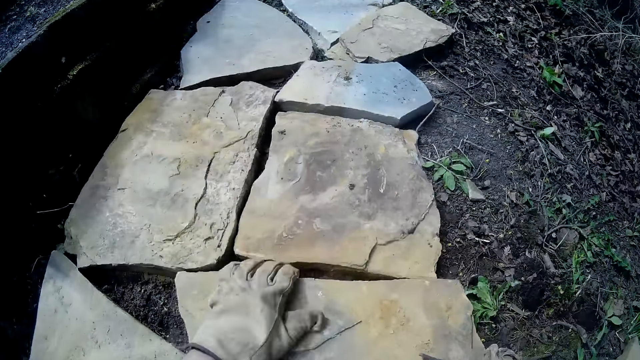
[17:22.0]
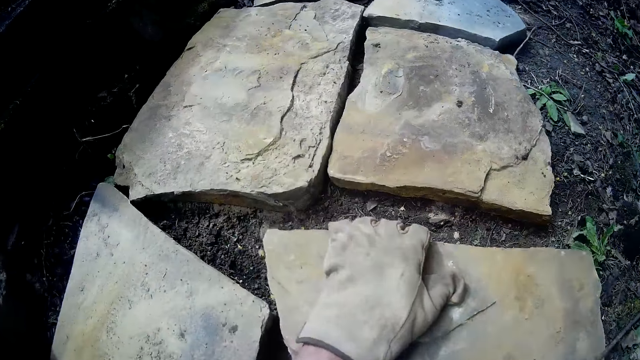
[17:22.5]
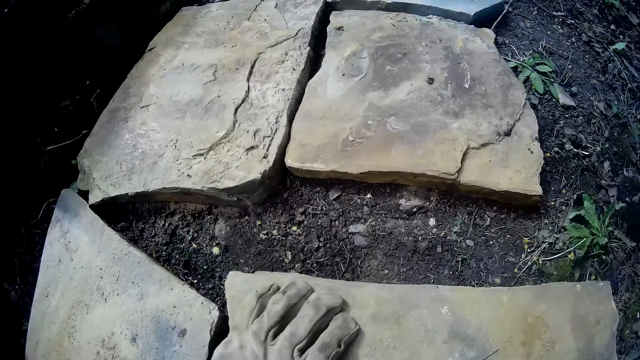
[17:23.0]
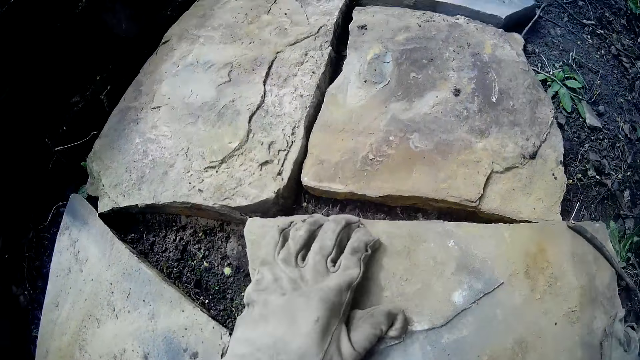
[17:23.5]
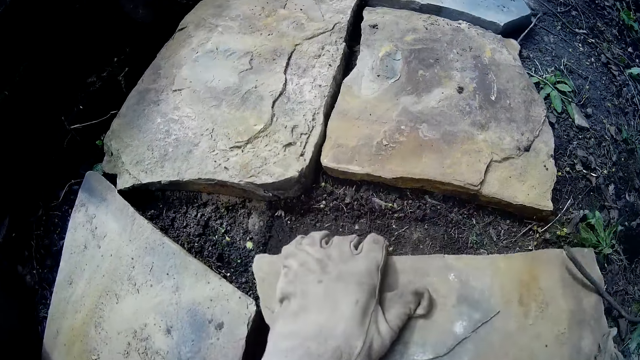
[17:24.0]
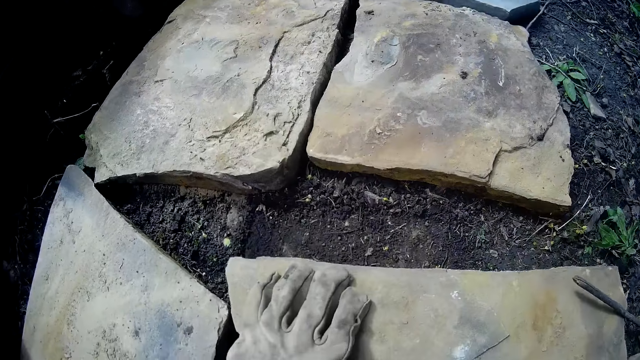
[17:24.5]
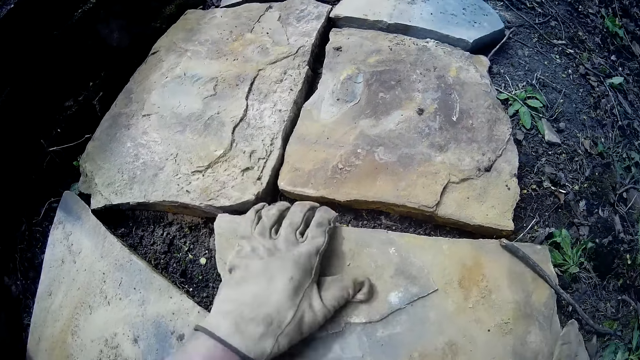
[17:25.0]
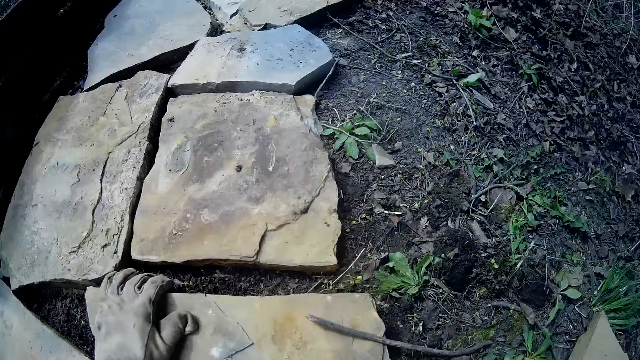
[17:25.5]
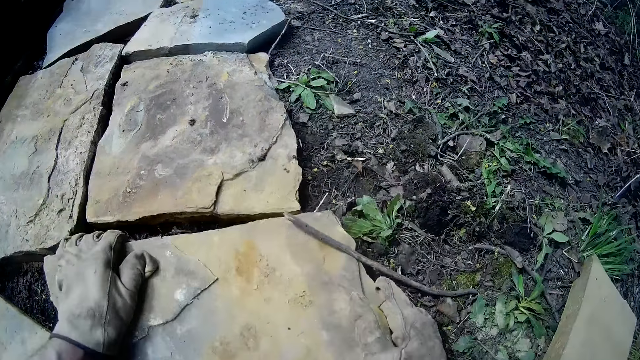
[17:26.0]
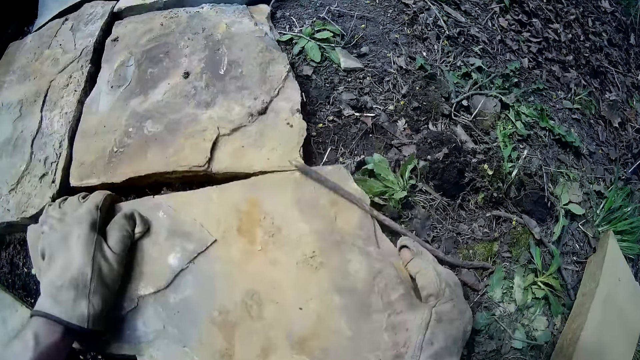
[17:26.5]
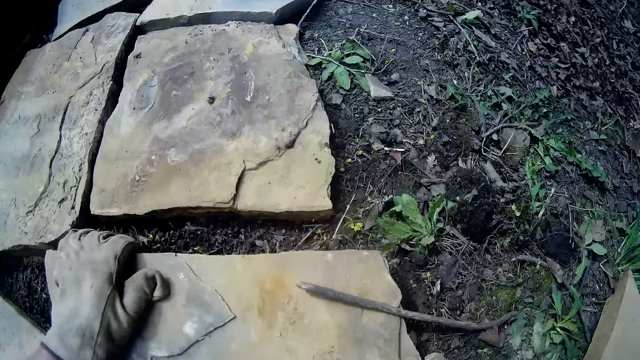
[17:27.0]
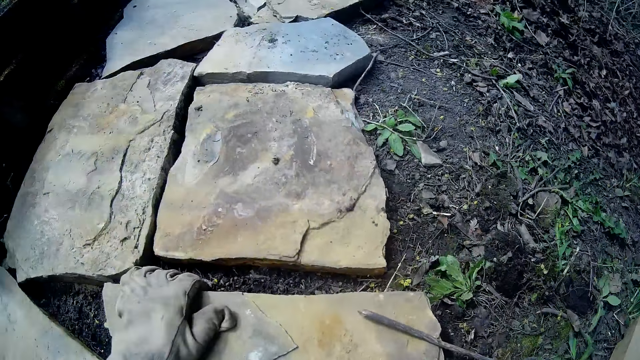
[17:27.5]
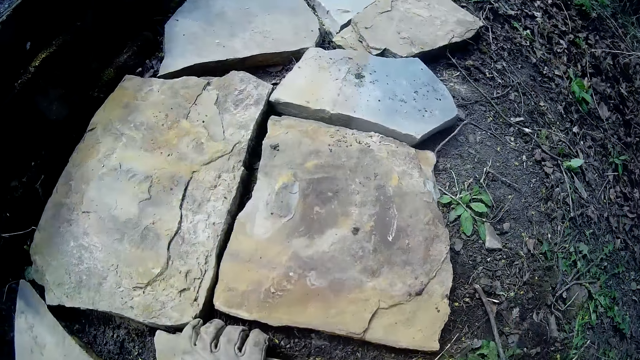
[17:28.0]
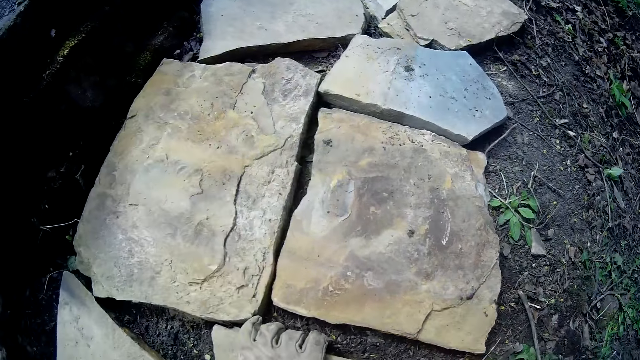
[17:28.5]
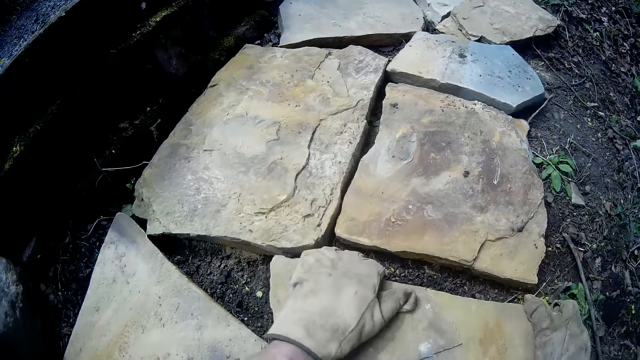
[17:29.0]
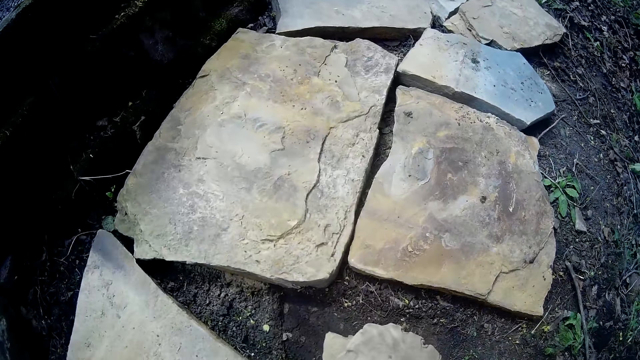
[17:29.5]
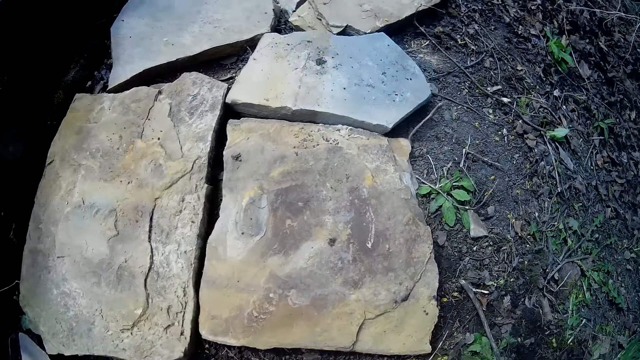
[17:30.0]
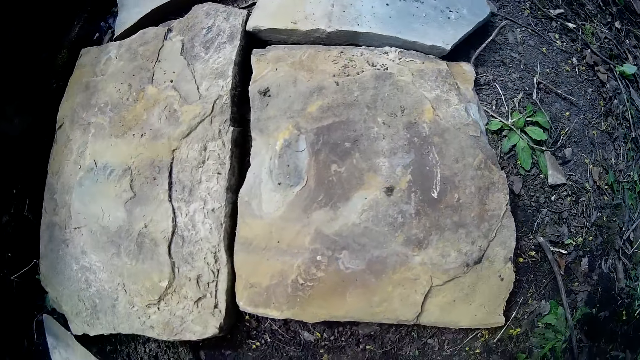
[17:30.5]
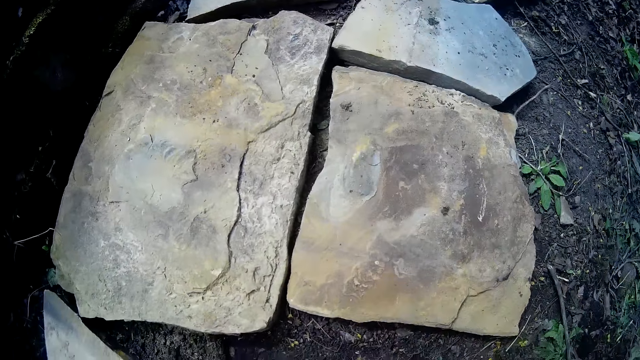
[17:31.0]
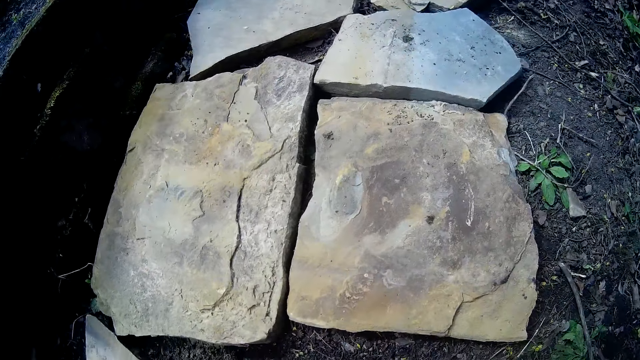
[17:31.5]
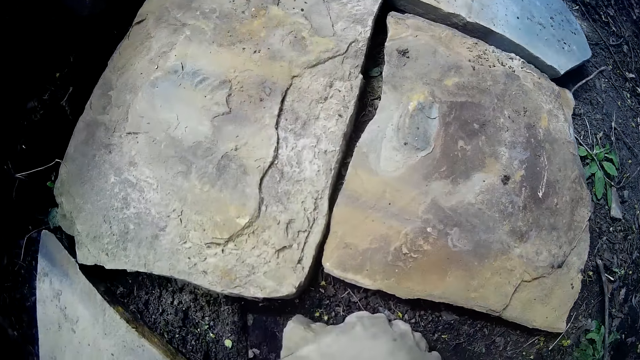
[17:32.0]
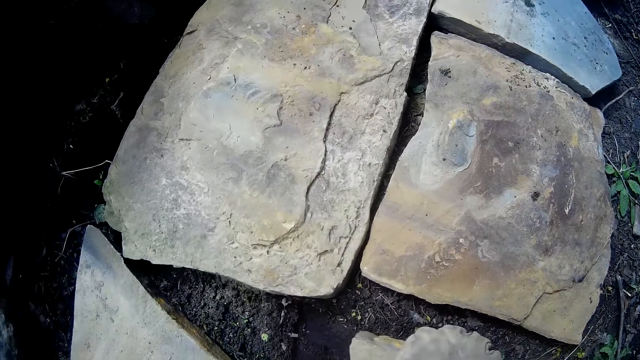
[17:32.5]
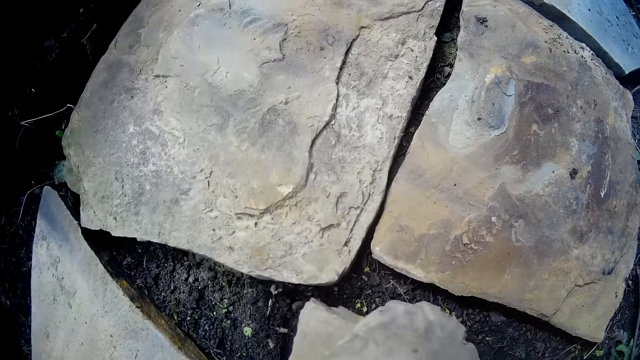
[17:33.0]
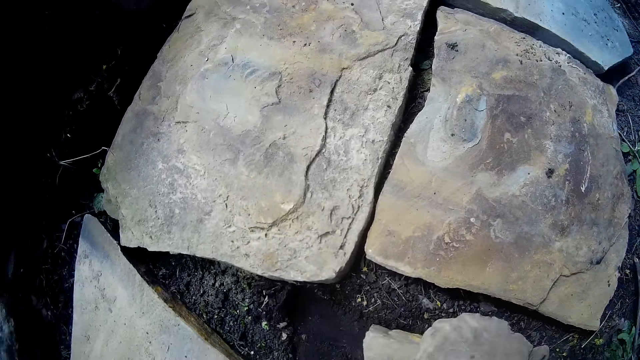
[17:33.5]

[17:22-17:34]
The camera wearer touches the rock with his left hand. He drags the rock on the ground with both hands. He fixes the stone.

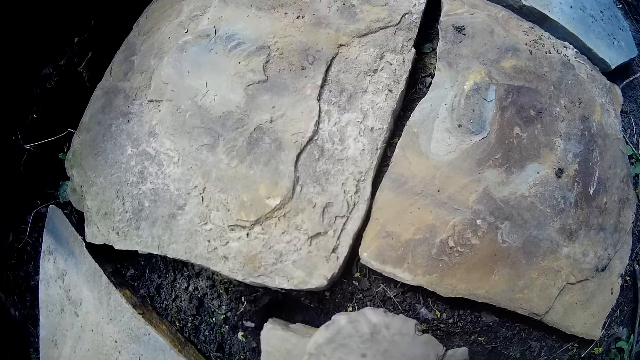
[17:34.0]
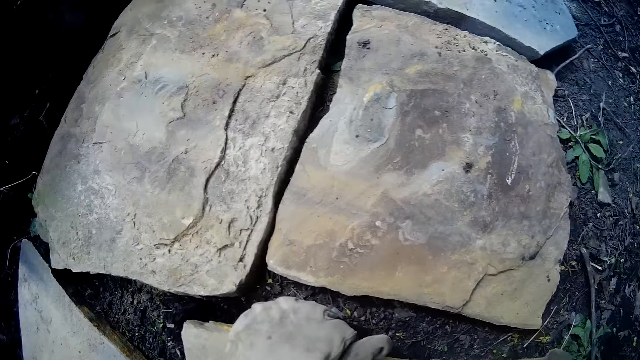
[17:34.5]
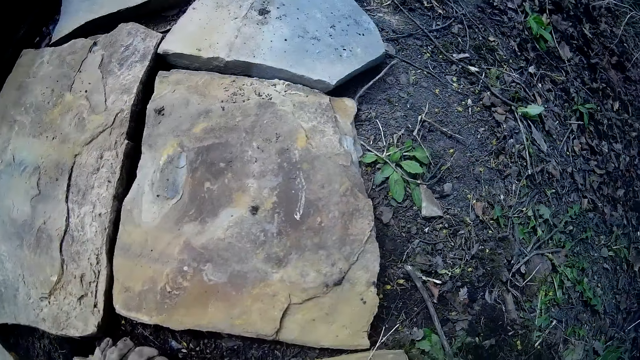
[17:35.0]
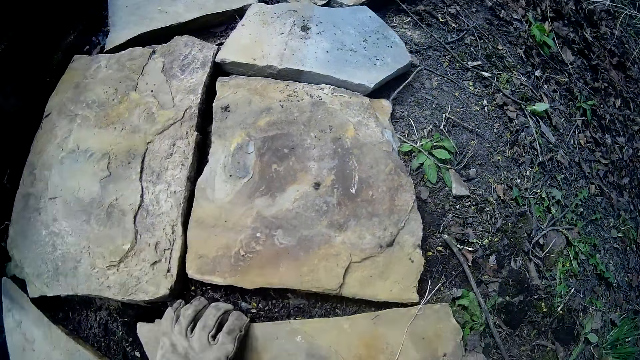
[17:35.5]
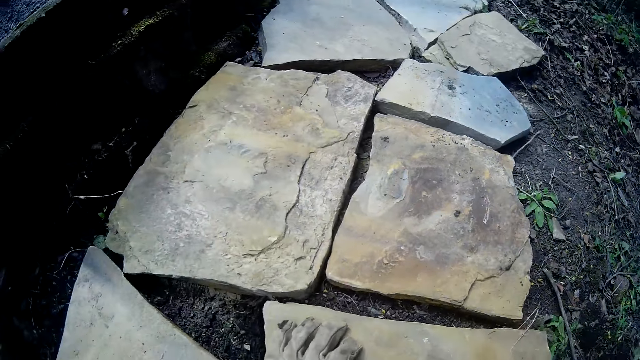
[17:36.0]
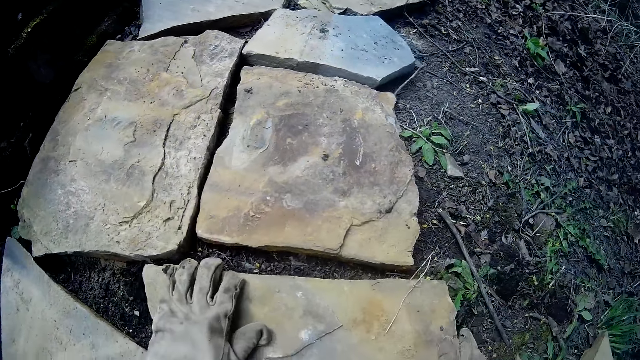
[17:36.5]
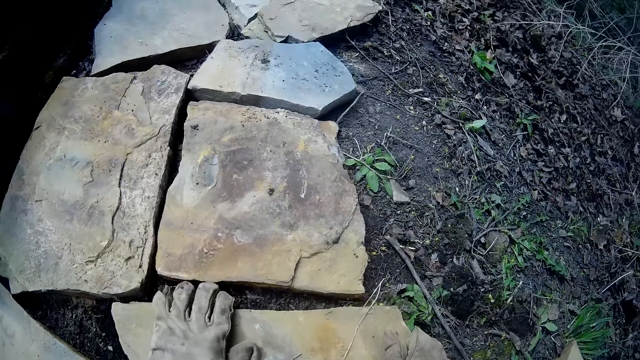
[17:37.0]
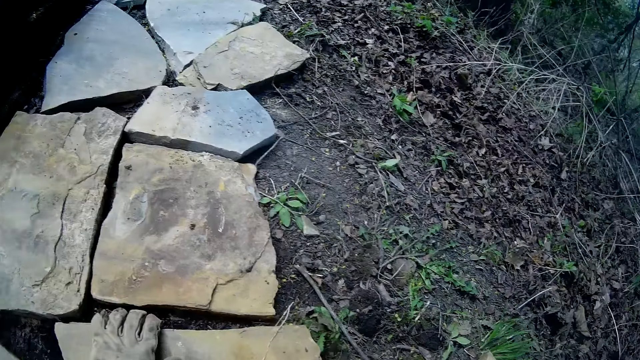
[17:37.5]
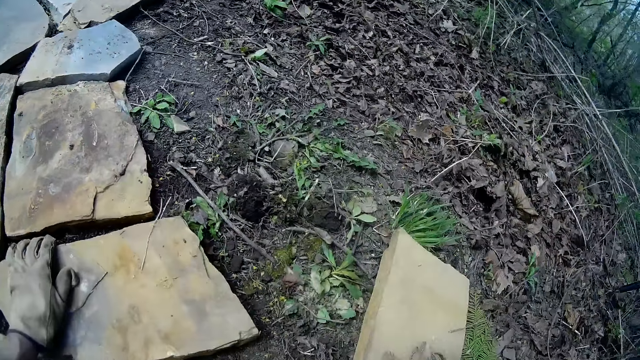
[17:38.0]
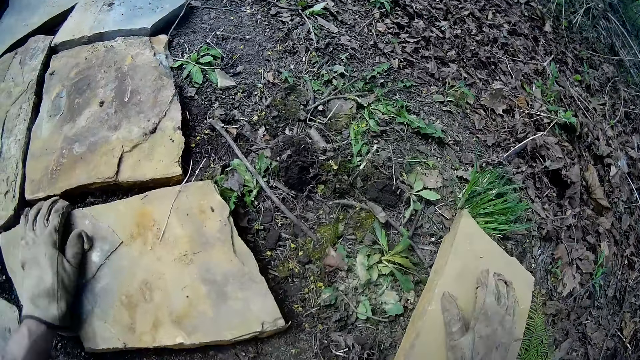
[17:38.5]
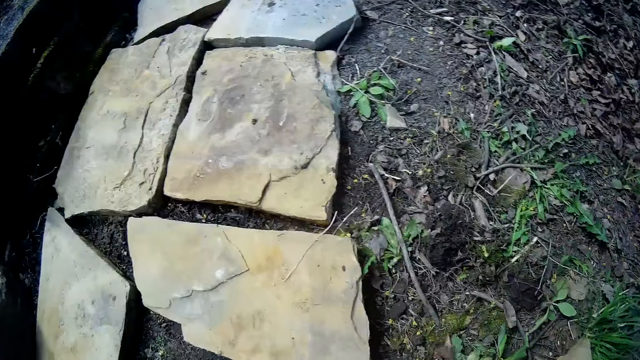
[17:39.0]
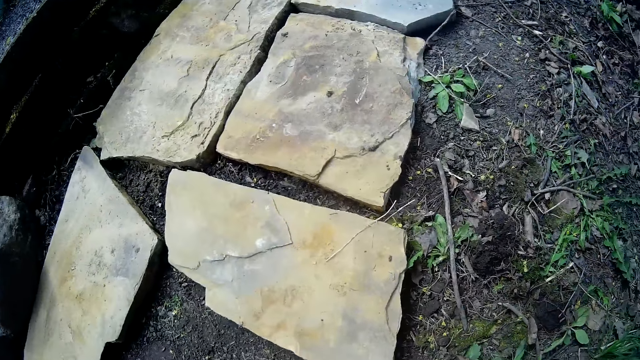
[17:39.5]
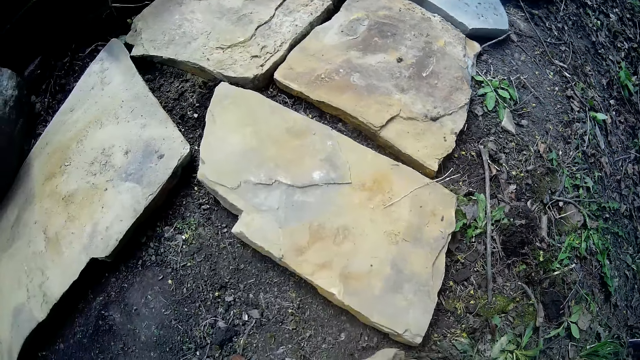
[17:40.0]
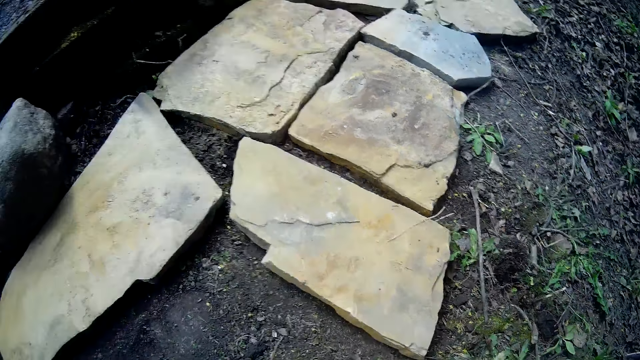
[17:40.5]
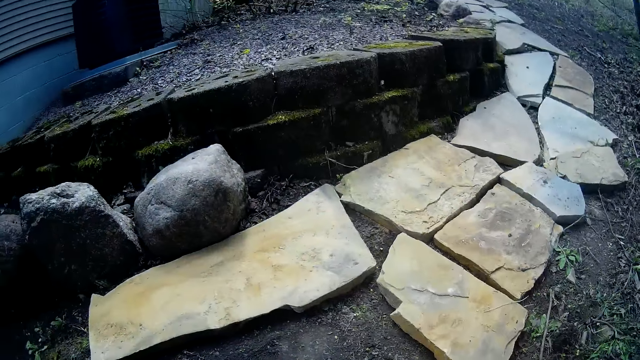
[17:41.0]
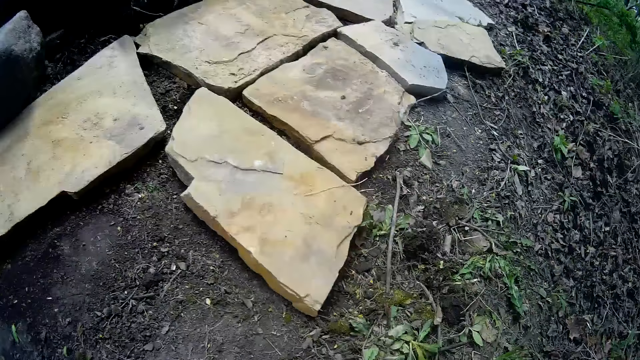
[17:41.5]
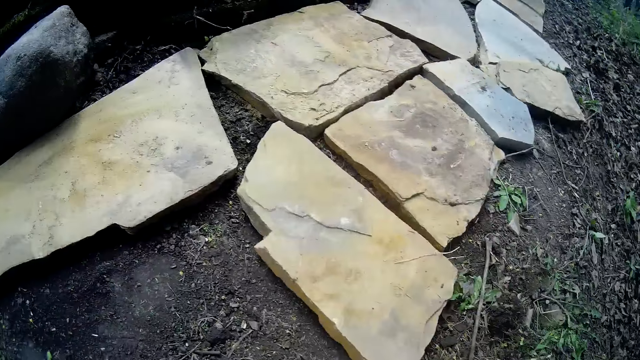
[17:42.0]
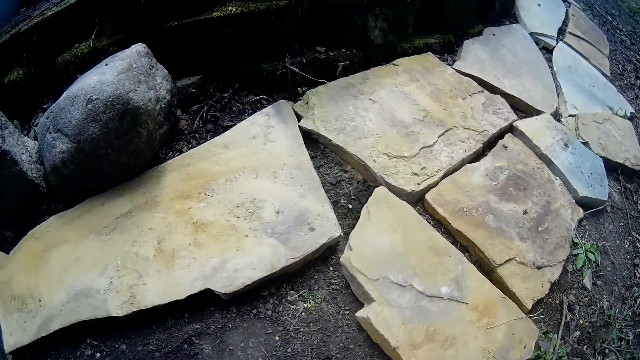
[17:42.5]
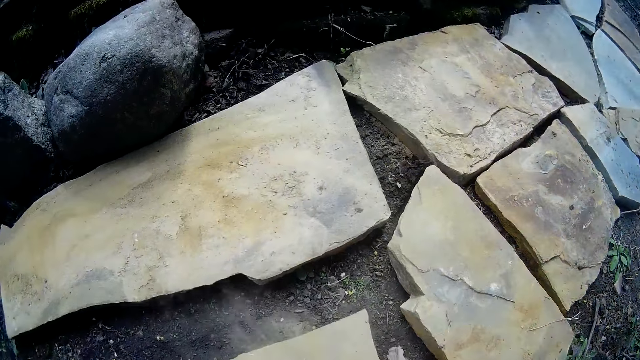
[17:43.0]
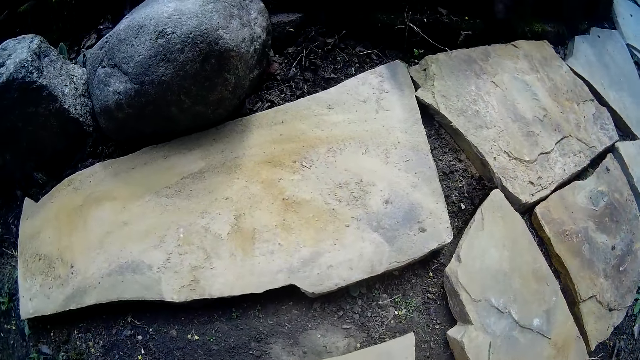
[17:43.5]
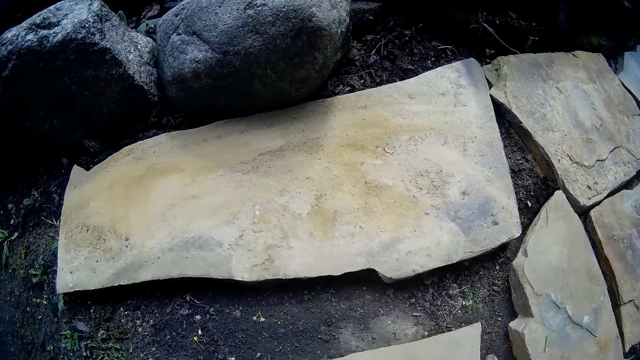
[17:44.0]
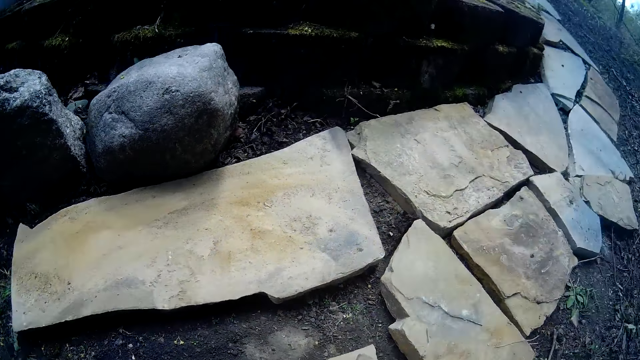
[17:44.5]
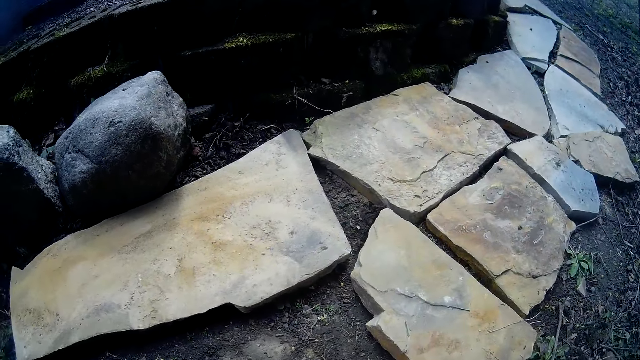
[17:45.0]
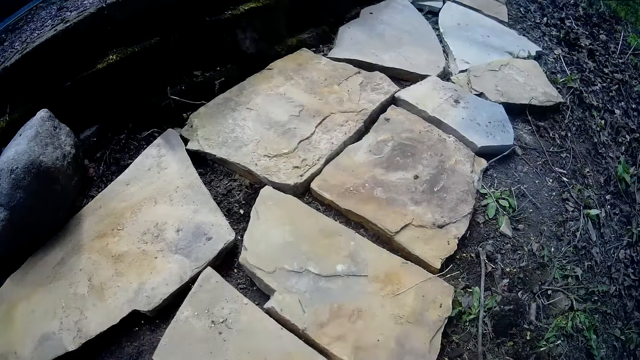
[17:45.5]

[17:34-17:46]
The camera wearer drops the rock on the ground with both hands. They fix the stone. They pick up the rock from the ground with both hands and drop the rock on the ground with both hands.
